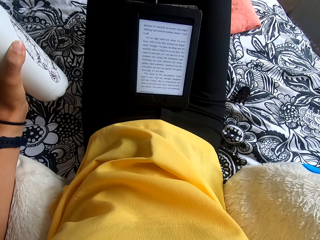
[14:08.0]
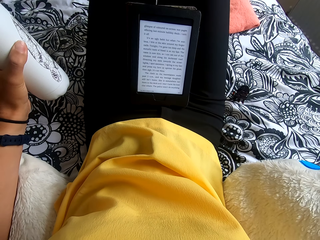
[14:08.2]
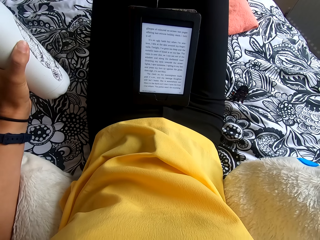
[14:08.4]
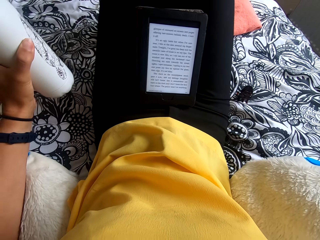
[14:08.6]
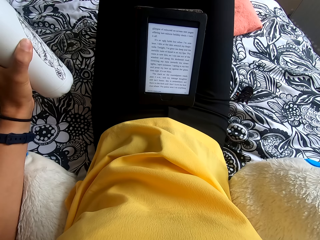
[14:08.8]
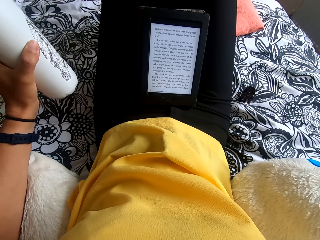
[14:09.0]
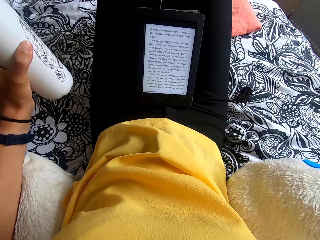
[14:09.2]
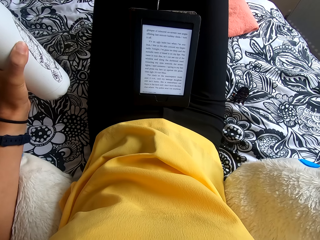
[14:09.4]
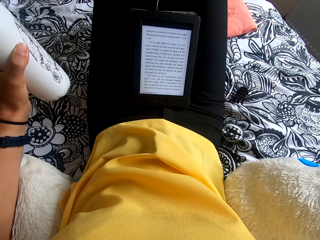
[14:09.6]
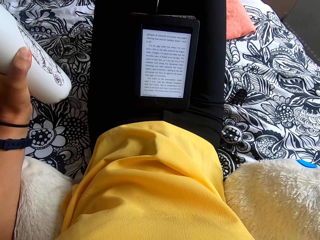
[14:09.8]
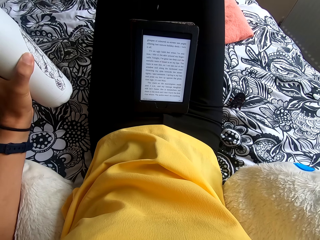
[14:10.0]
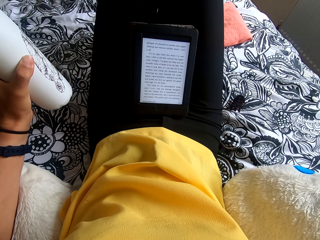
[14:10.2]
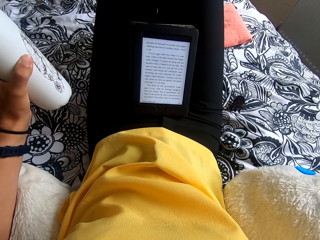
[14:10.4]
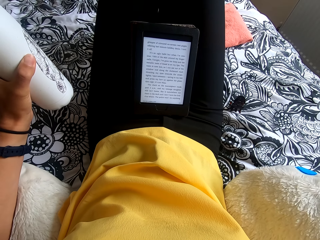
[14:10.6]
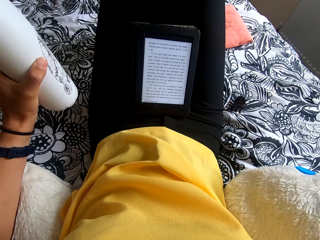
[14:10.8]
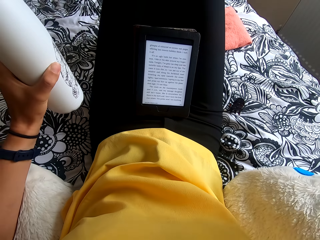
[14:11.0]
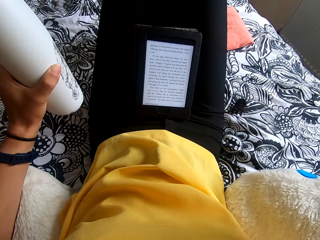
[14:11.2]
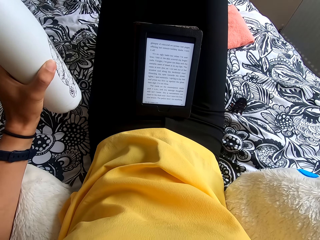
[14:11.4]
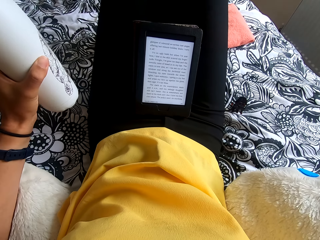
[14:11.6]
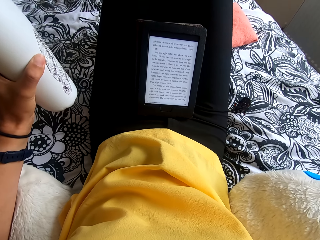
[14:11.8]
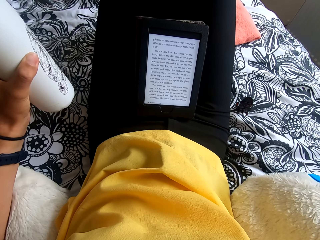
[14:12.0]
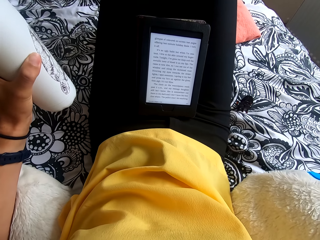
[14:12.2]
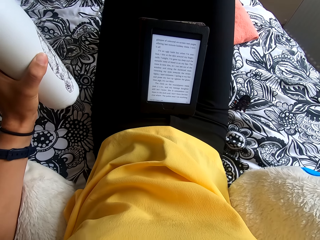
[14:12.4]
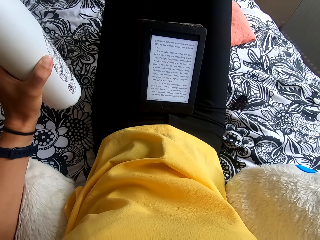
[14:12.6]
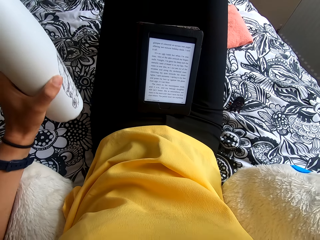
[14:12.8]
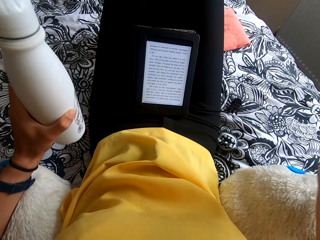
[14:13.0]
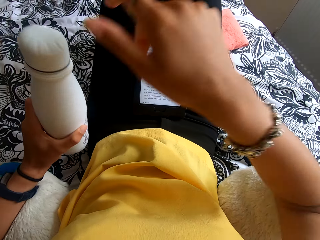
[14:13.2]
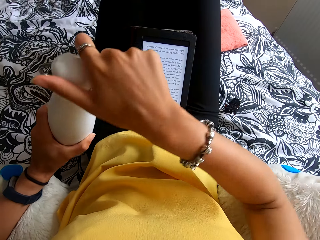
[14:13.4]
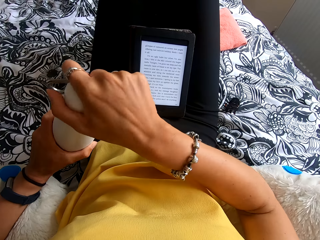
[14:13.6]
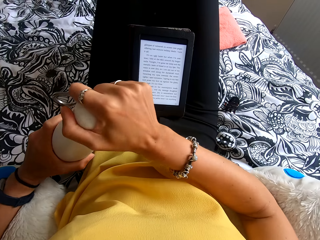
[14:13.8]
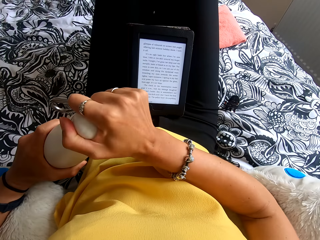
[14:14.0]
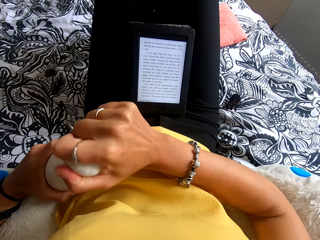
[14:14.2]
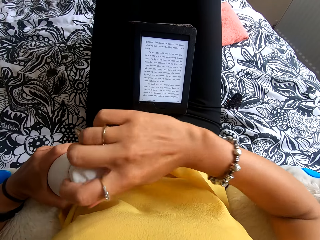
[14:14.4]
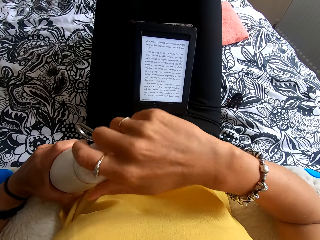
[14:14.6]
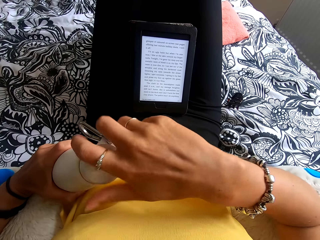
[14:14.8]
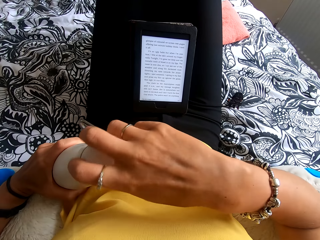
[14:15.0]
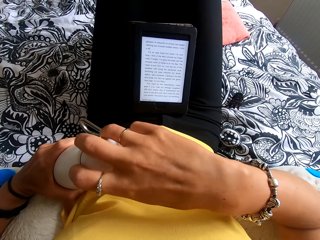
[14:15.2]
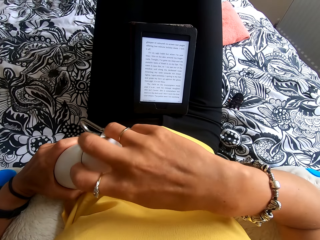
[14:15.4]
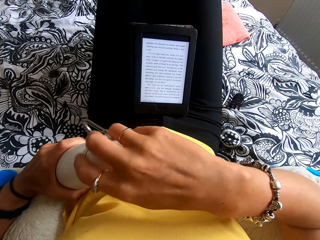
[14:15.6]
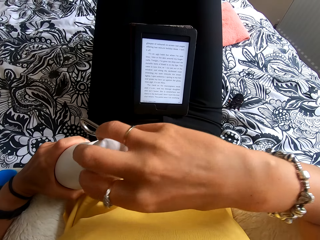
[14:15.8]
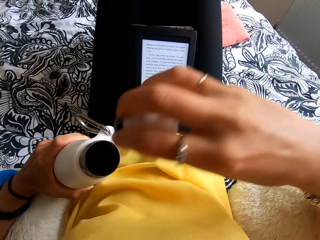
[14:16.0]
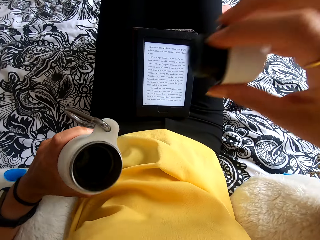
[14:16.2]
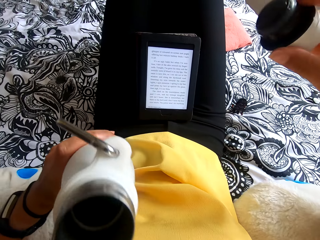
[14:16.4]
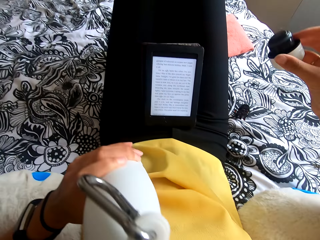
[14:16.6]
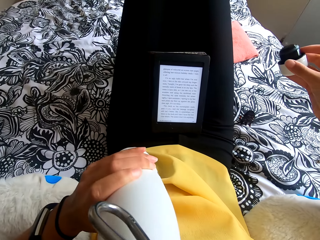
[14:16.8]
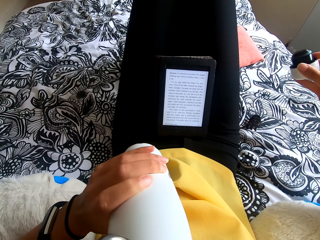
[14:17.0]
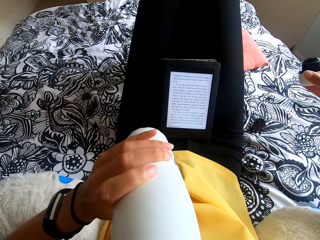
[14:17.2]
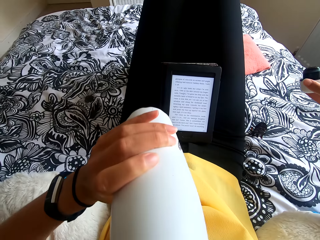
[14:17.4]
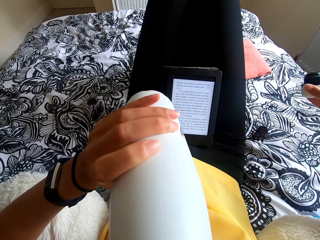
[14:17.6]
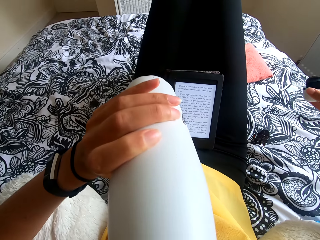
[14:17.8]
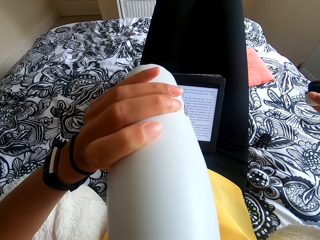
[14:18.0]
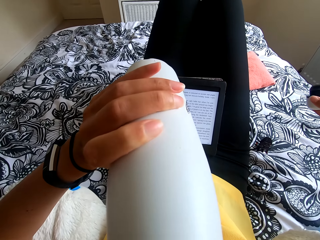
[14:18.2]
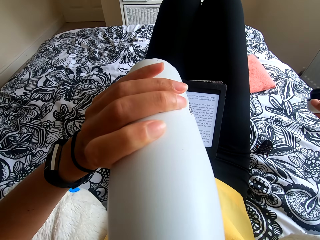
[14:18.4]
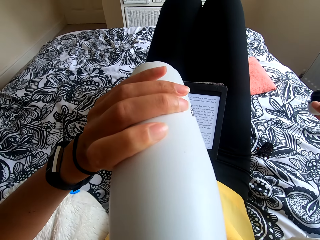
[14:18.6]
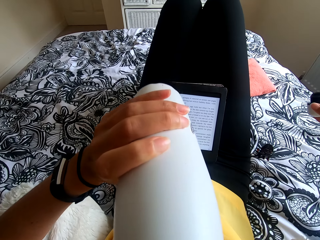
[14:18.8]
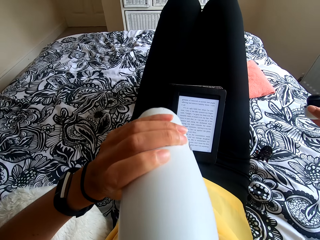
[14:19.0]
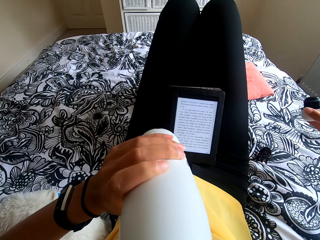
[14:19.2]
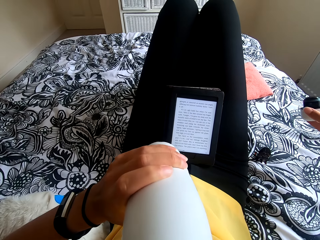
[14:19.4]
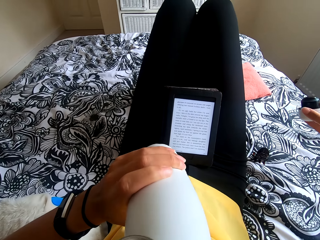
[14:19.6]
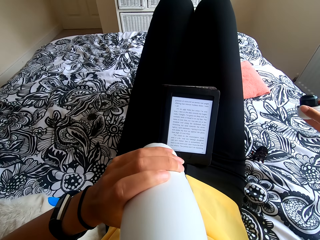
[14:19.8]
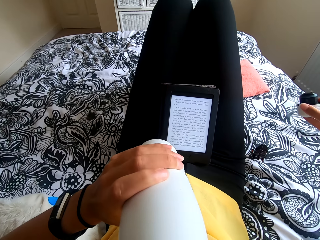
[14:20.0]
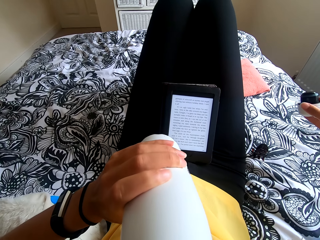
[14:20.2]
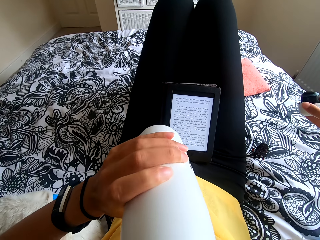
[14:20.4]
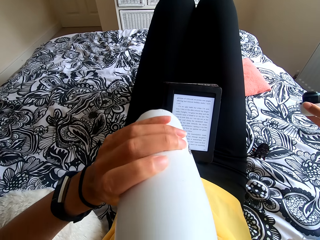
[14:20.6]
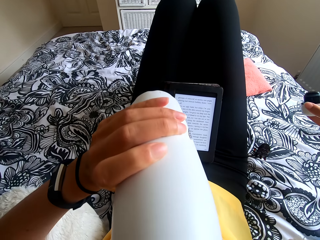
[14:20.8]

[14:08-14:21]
The camera wearer opens the bottle. They drink water.

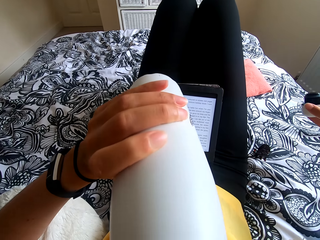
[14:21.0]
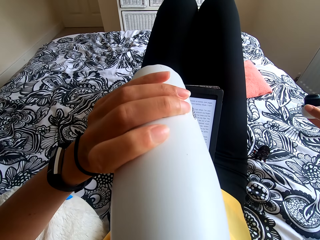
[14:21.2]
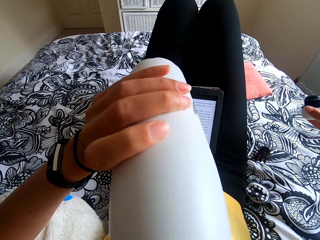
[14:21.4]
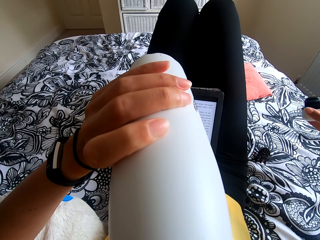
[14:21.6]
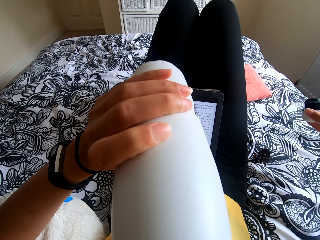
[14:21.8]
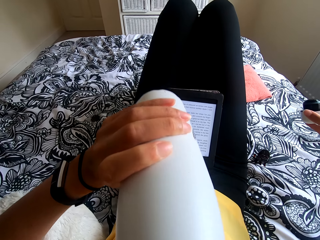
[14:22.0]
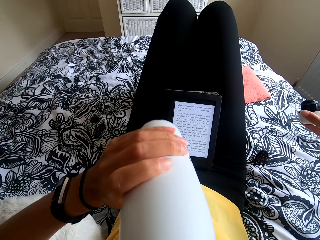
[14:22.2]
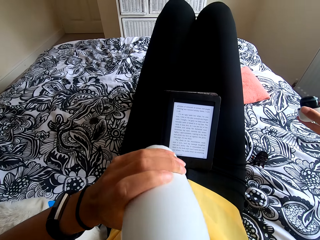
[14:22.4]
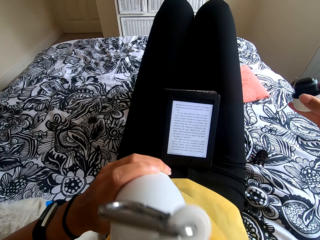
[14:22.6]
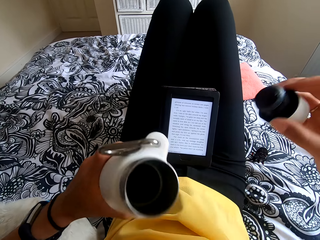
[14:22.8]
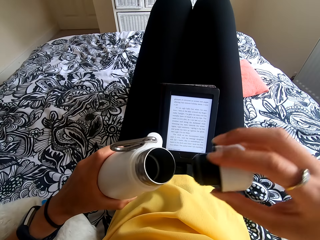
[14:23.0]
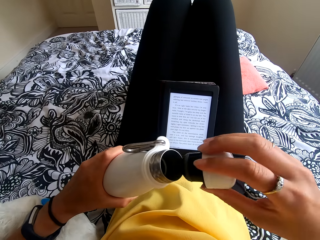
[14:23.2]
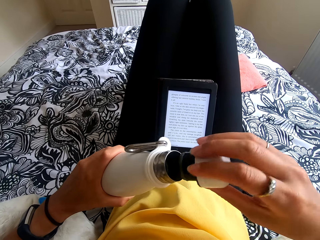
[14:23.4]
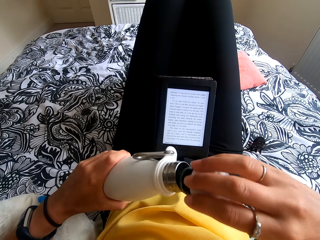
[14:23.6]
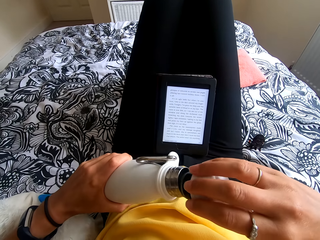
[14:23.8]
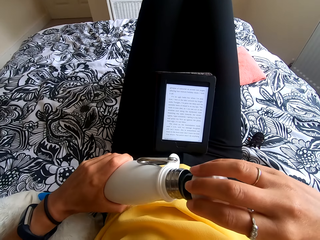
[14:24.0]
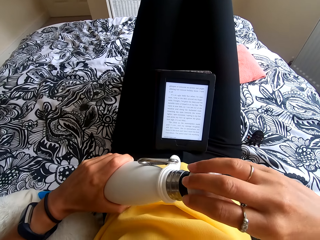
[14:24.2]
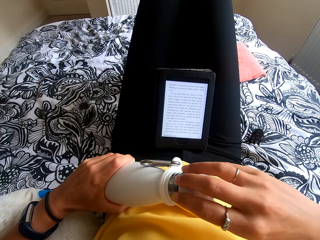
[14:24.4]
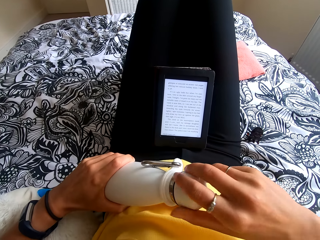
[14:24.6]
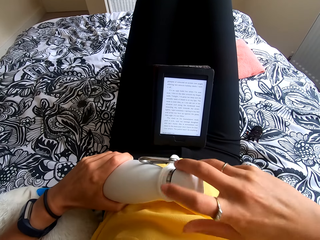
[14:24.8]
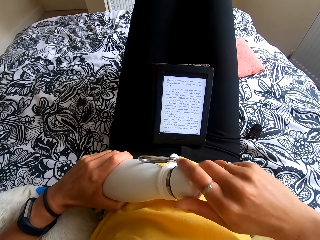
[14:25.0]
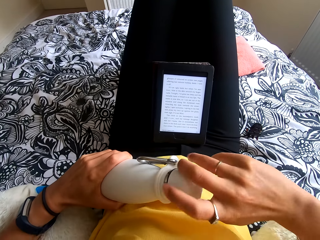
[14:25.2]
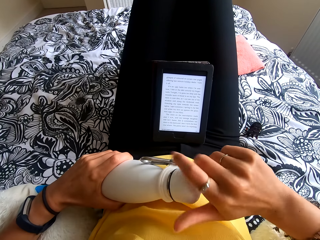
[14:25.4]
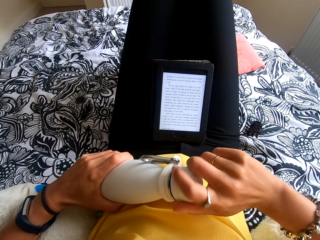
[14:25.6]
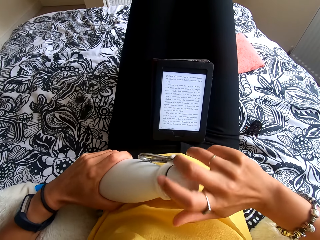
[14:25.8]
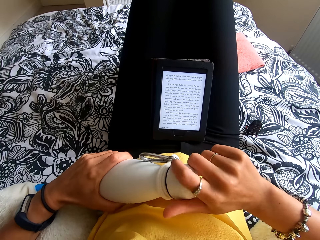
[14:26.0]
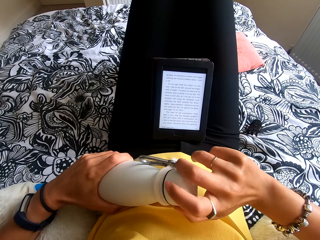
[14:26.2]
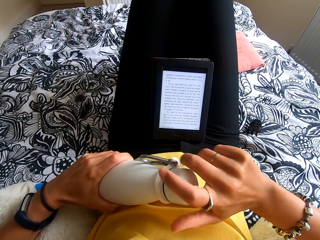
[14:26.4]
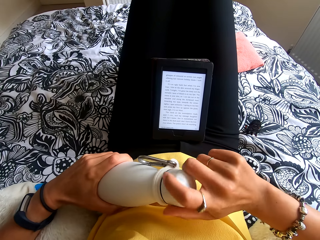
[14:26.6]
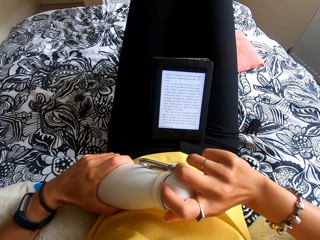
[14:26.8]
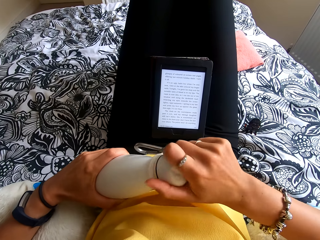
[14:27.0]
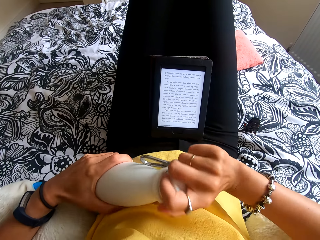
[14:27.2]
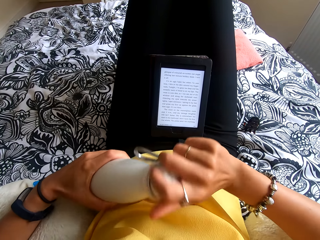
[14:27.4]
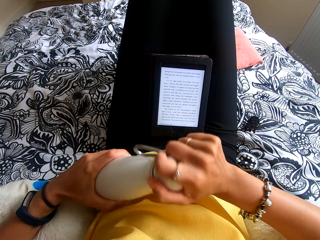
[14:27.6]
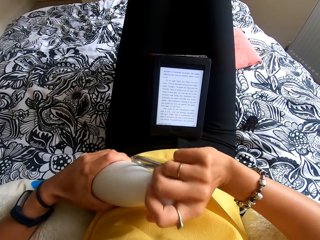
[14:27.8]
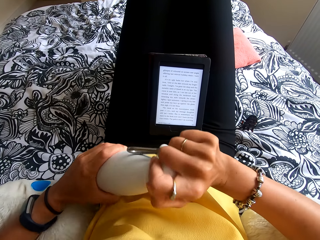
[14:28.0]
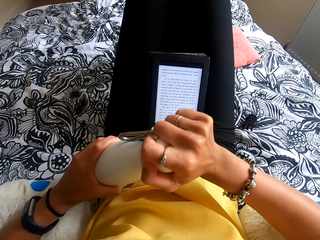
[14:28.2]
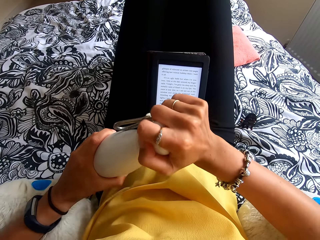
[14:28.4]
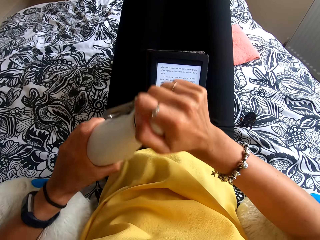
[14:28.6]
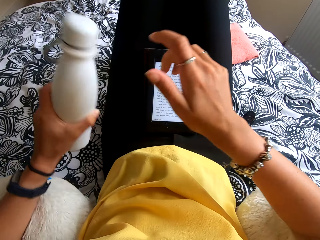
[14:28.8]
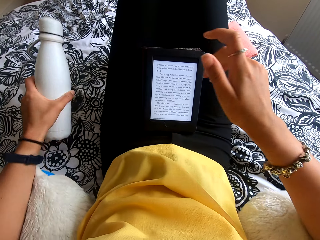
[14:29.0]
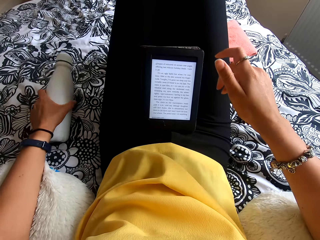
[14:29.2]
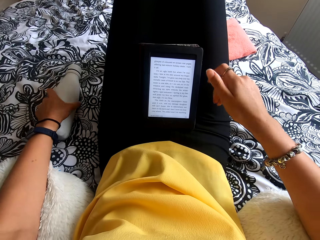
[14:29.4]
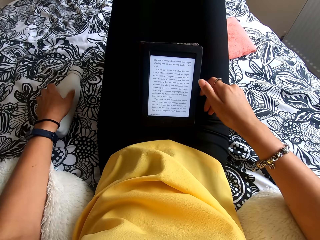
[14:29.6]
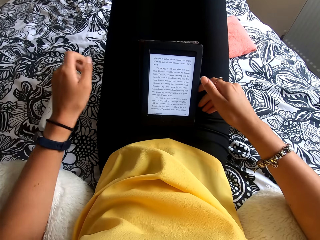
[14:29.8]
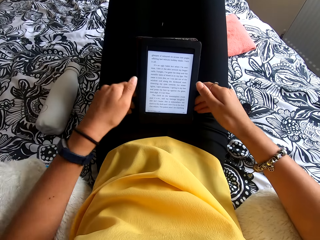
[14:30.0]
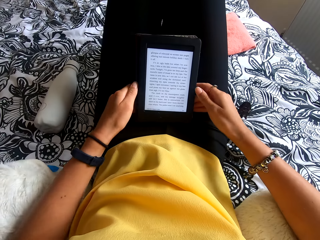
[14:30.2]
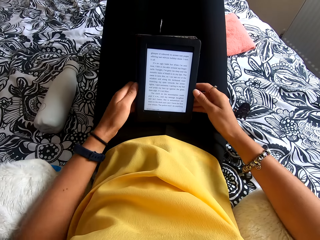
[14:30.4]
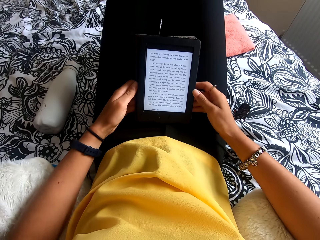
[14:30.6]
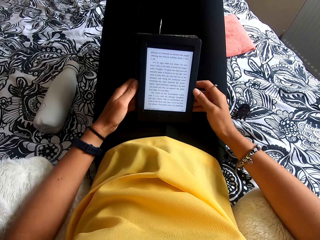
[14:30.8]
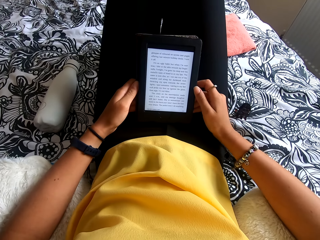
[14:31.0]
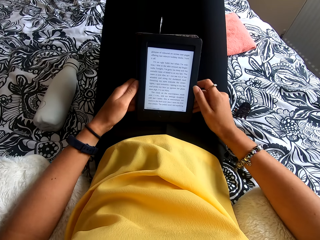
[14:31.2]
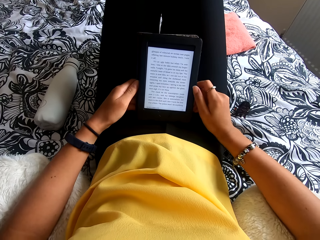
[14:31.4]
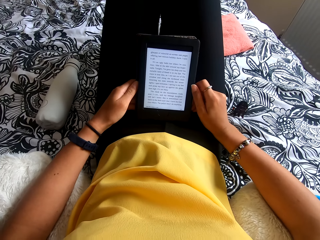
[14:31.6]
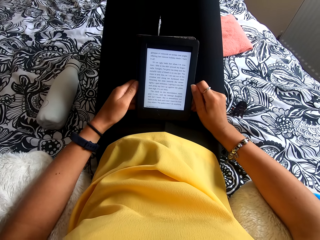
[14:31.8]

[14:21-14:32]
The camera wearer puts the lid on the bottle. They put the bottle on the bed. They touch the tablet. They hold the ebook reader.
